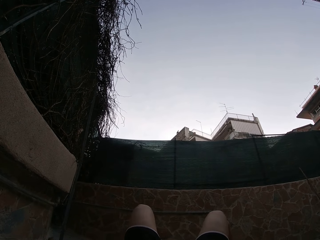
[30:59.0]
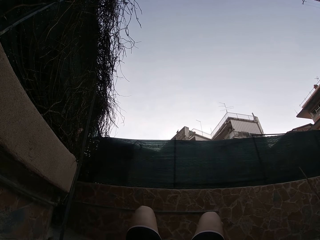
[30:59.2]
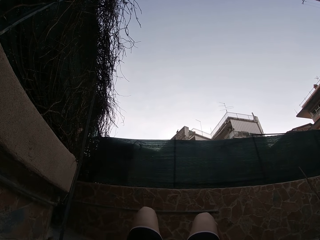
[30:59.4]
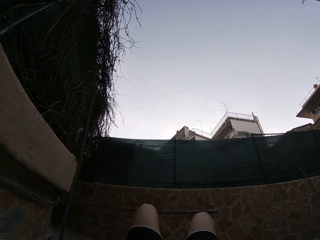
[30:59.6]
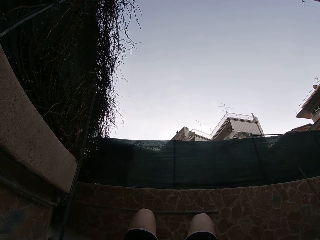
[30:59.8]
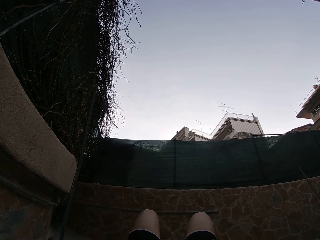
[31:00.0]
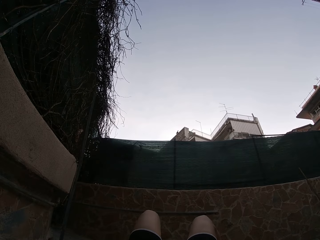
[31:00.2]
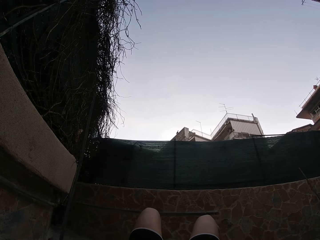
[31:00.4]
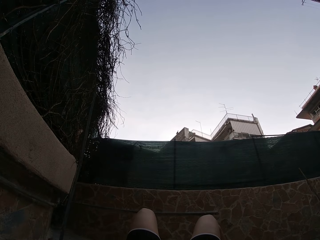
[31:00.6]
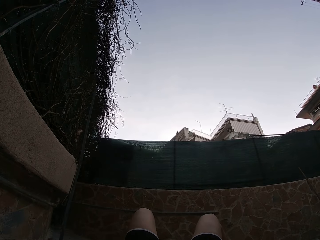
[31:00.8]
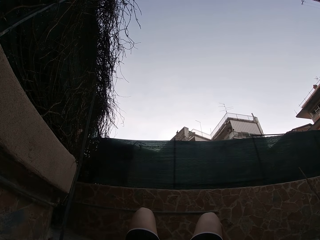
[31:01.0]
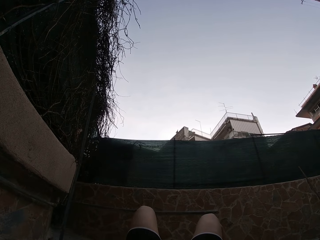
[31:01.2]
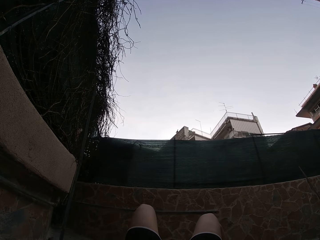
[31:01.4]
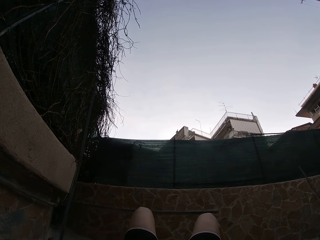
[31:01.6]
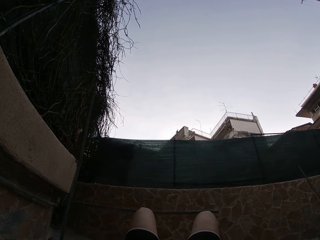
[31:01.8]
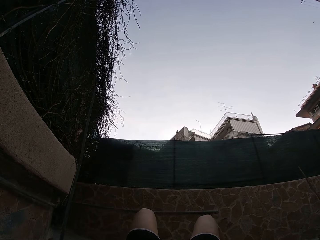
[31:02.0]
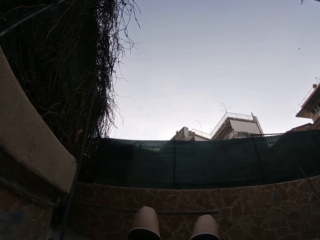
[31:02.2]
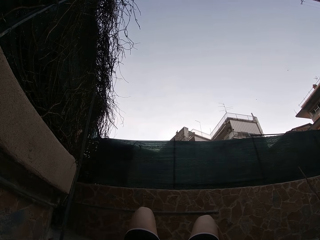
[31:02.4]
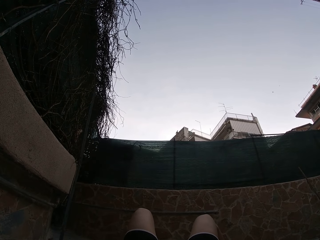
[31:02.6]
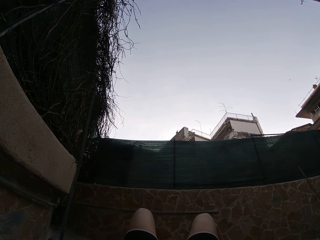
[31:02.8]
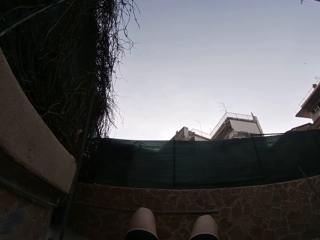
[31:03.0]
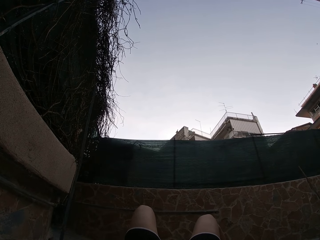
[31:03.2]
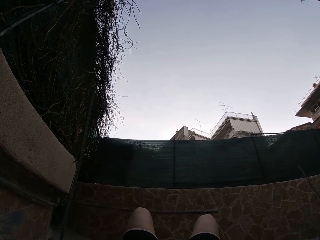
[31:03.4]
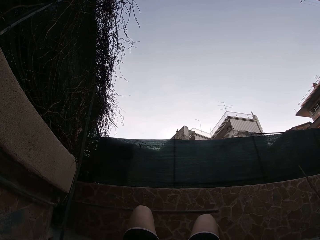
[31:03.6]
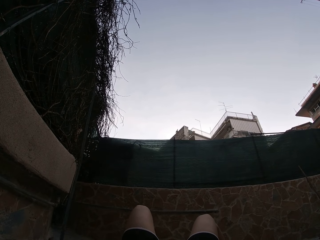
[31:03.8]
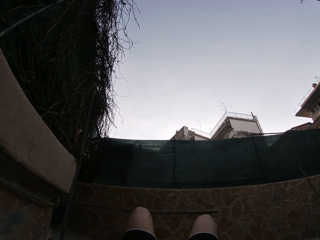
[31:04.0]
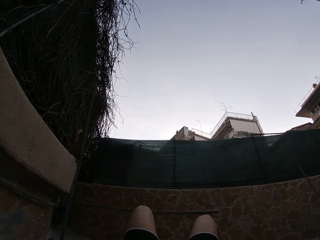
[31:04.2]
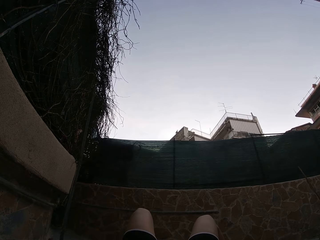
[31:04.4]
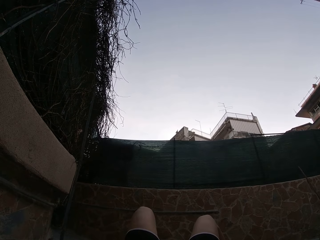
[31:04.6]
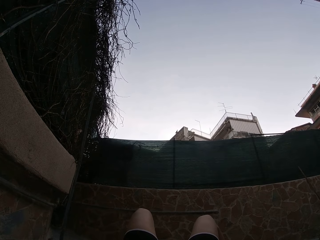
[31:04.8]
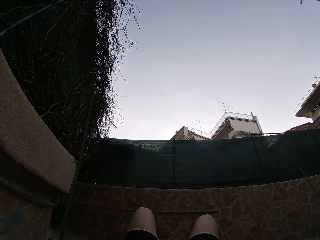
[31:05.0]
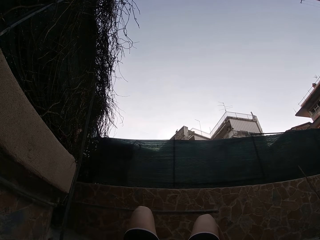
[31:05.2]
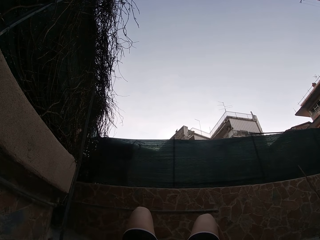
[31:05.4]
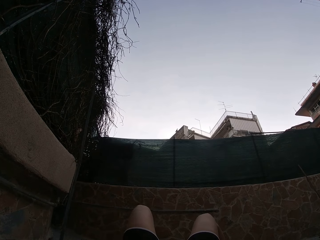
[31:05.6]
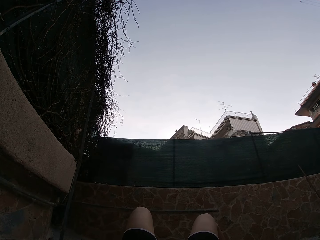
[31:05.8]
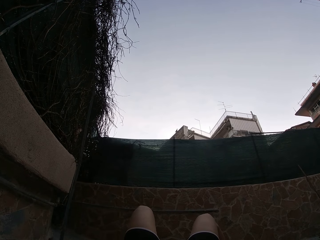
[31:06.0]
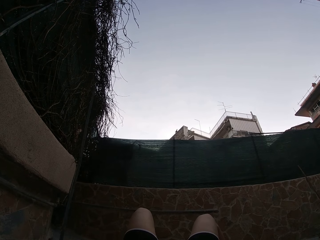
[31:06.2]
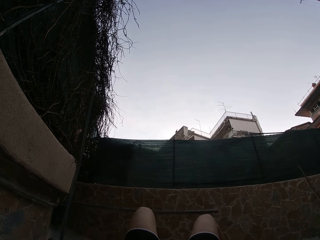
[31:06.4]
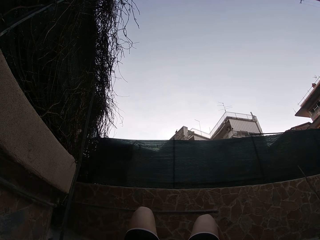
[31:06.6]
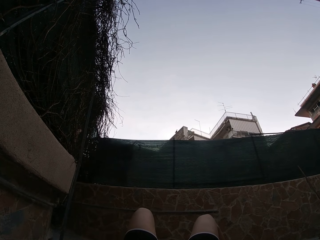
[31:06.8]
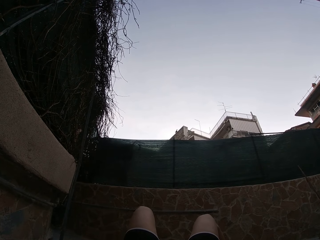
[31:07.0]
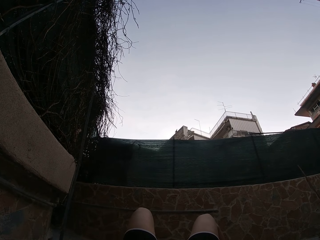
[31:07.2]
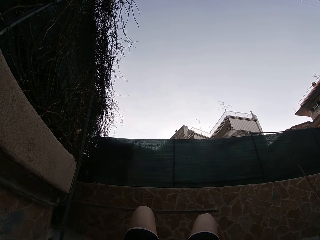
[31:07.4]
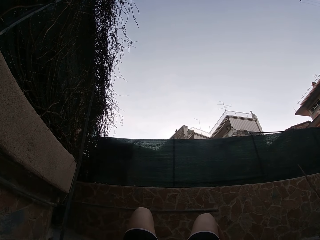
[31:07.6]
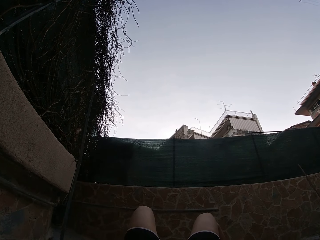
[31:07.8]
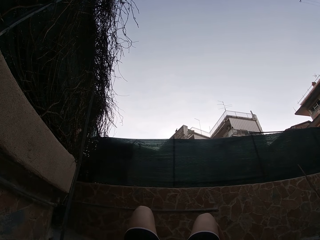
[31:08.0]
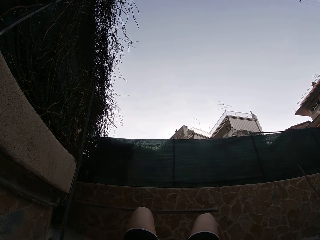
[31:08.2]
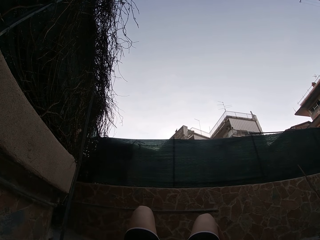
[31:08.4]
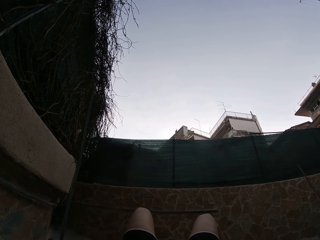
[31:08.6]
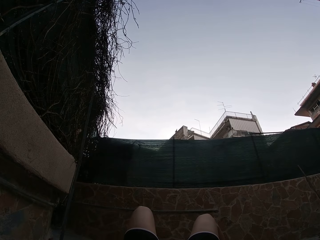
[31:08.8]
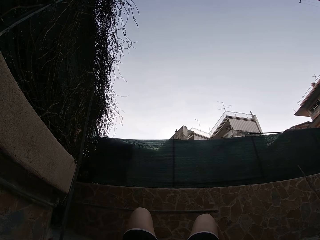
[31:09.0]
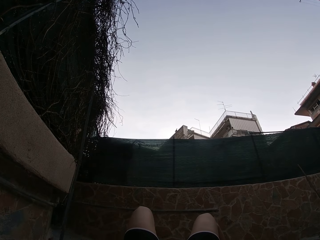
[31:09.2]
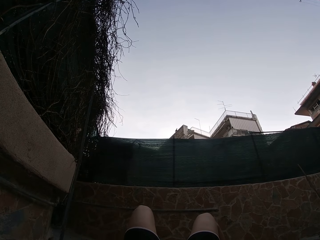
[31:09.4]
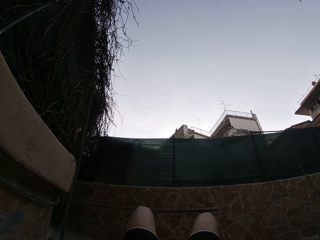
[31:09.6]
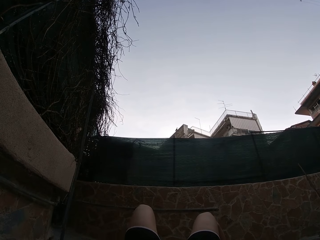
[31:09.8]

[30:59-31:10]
The camera wearer taps his feet on the floor.

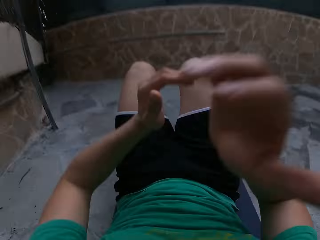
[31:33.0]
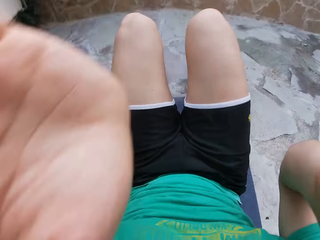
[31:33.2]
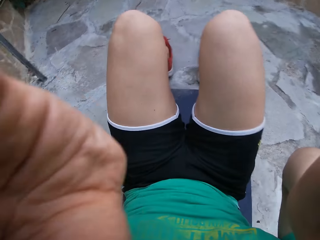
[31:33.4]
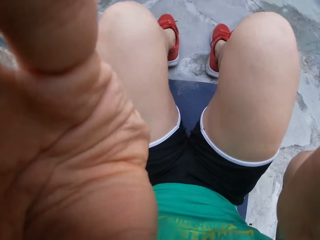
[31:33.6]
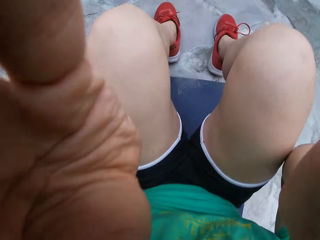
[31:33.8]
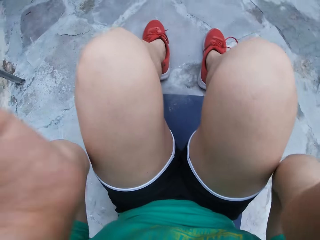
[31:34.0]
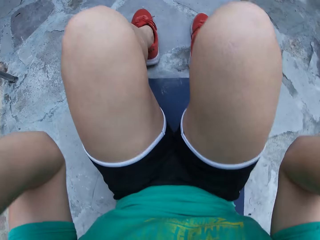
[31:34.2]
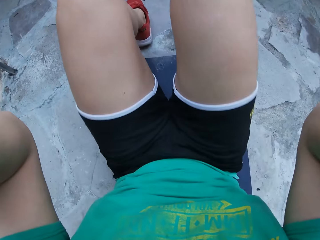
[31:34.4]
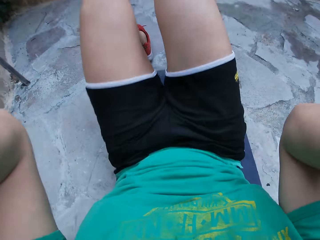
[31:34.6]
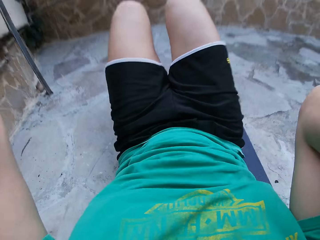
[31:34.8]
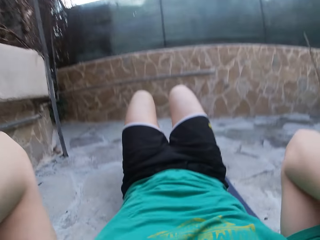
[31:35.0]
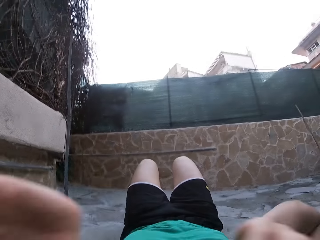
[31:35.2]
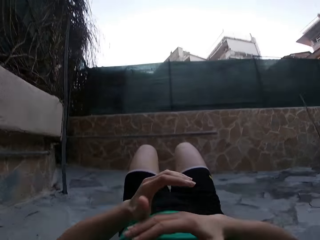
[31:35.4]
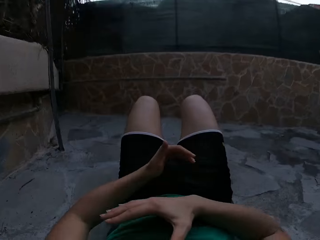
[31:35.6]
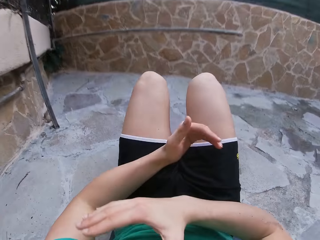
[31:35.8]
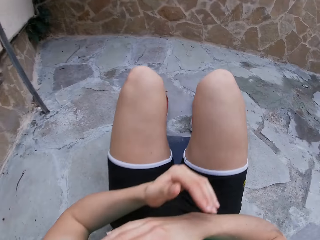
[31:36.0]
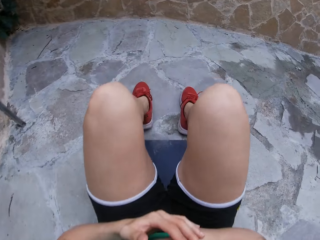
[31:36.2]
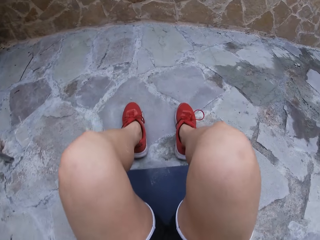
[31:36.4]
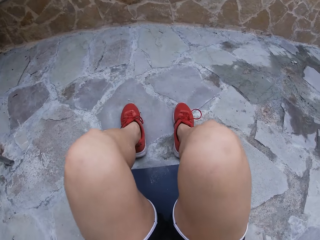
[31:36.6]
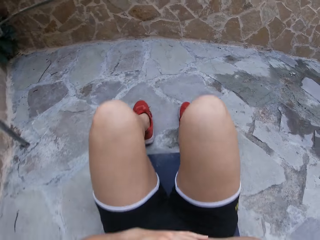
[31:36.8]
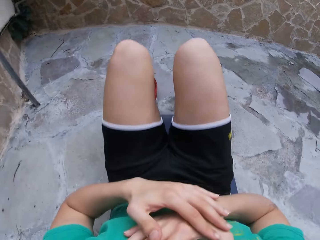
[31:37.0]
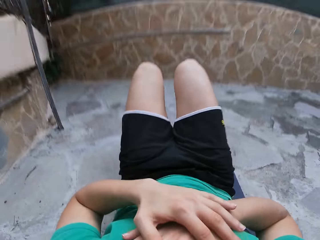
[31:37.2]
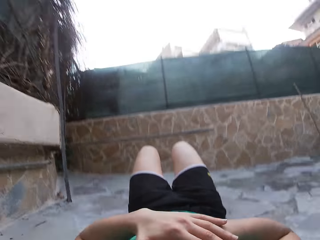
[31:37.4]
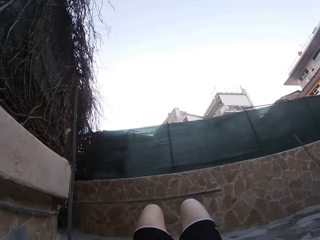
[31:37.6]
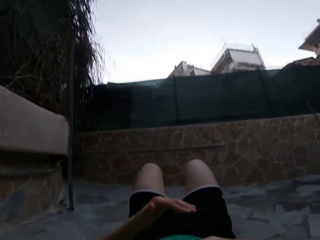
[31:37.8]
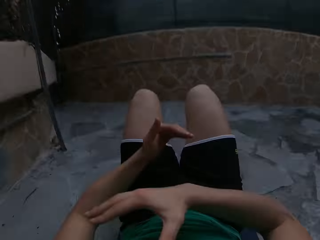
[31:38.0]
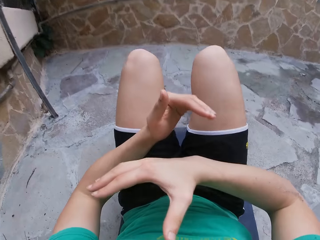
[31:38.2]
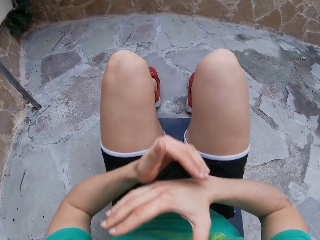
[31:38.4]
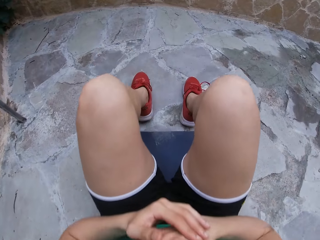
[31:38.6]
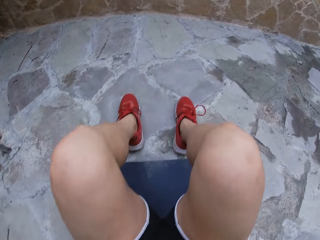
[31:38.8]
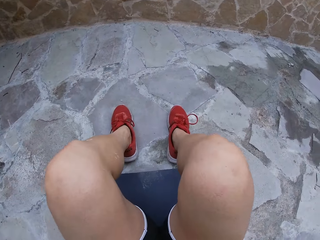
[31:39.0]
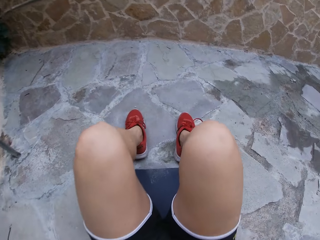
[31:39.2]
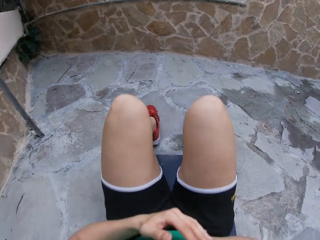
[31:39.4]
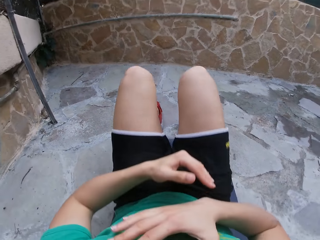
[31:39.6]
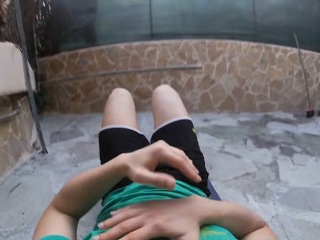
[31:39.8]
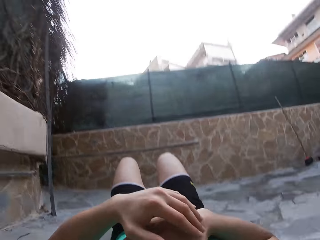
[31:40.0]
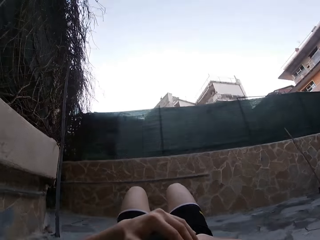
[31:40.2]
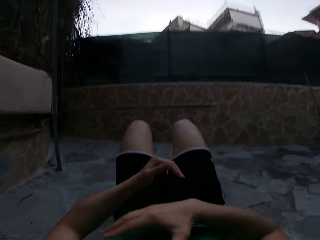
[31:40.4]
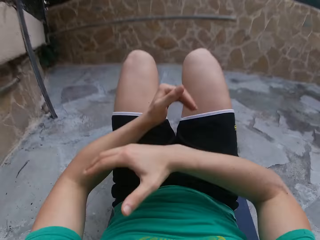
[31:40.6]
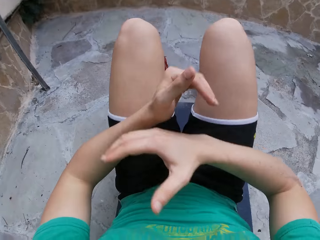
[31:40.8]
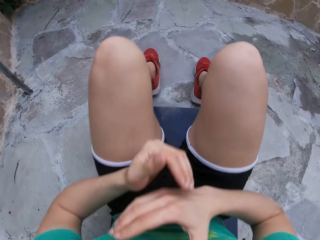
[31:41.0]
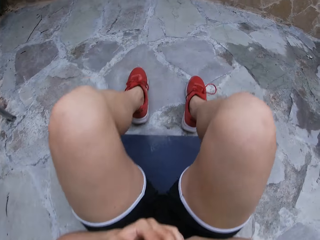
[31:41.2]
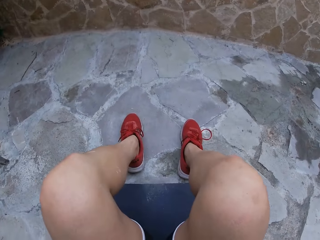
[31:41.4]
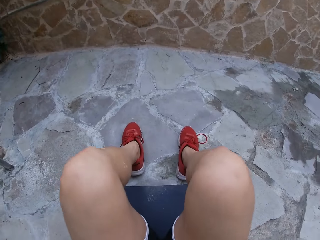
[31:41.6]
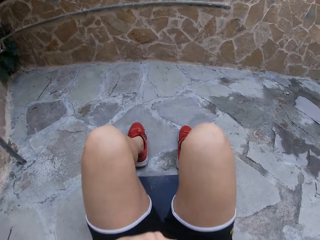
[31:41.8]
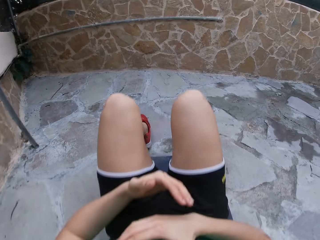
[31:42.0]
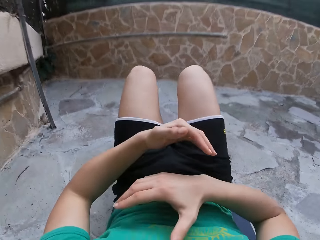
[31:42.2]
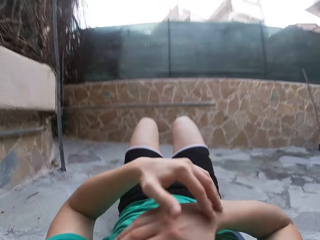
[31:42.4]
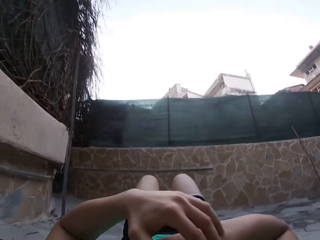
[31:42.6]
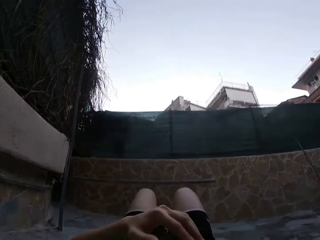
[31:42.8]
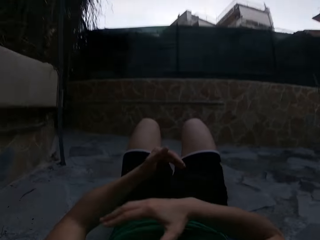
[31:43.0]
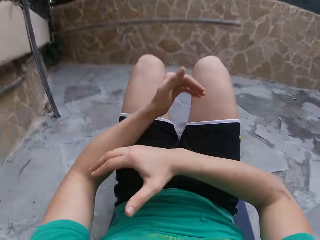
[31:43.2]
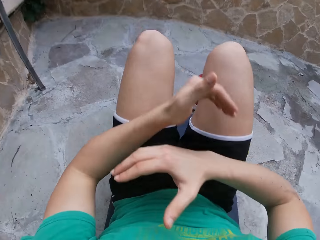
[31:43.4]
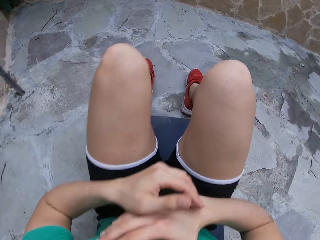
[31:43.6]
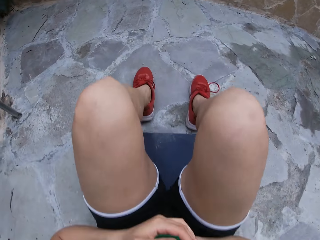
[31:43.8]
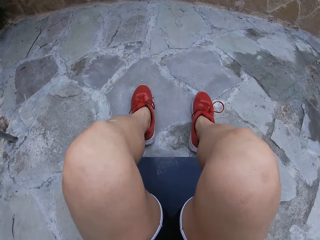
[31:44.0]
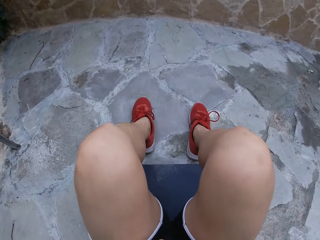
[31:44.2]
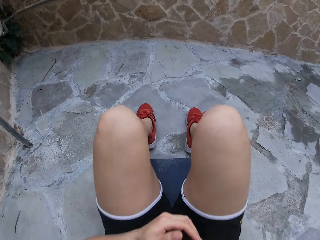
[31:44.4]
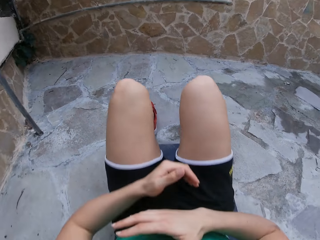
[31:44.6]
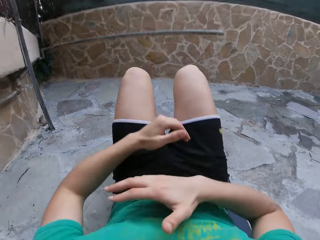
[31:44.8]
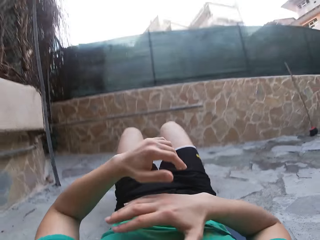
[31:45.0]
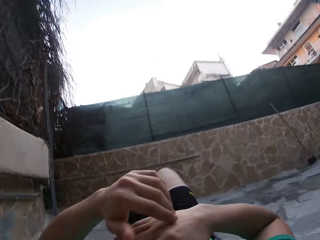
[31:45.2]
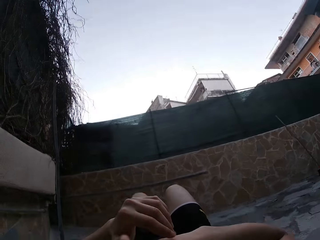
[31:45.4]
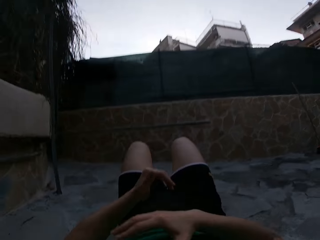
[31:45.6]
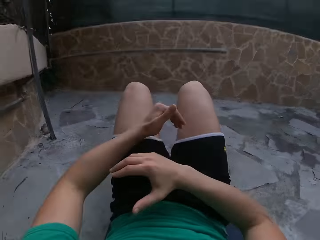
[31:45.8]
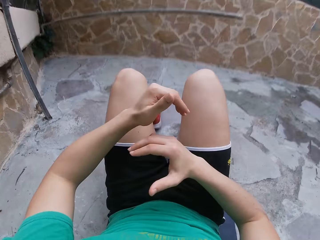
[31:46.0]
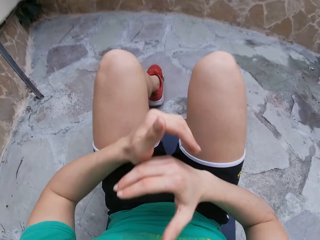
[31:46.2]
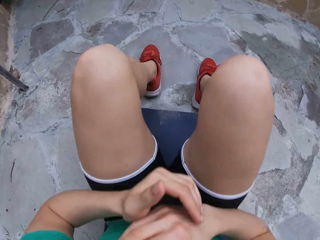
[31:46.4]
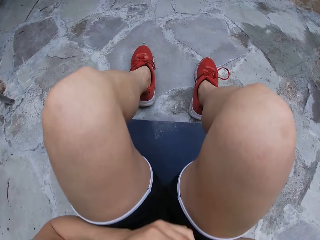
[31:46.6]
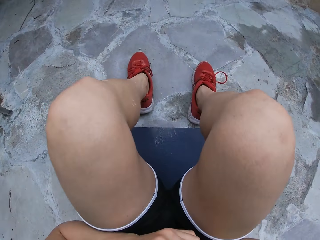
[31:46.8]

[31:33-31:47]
The camera wearer moves the hands. They adjust the camera. They move the hands. They lift the upper body. They perform exercise. They lower the upper body. They lift the upper body. They lower the upper body. They lift the upper body. They lower the upper body. They lift the upper body. They lower the upper body. They lift the upper body.
